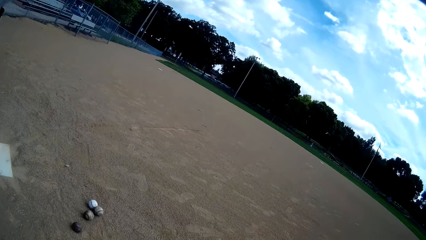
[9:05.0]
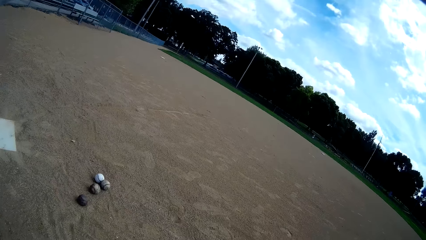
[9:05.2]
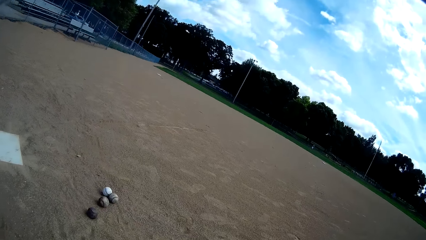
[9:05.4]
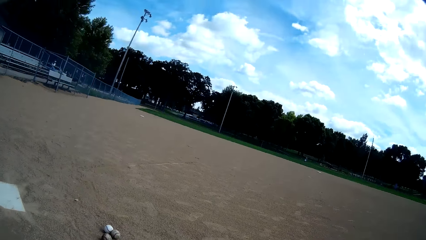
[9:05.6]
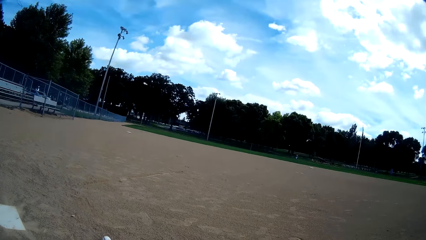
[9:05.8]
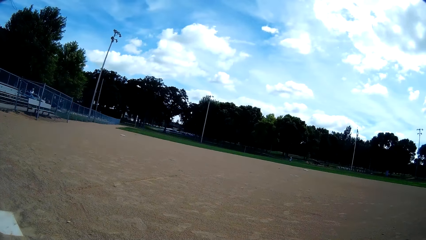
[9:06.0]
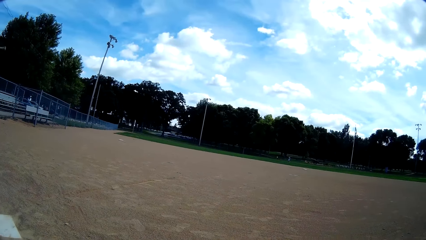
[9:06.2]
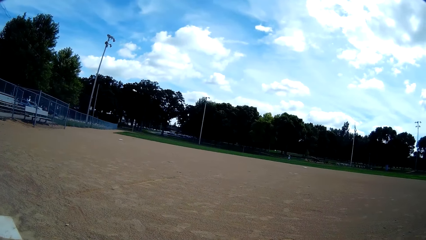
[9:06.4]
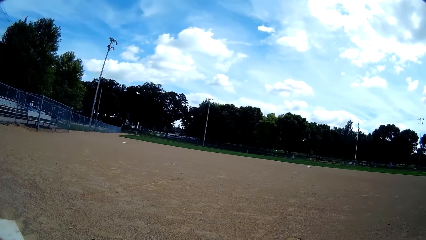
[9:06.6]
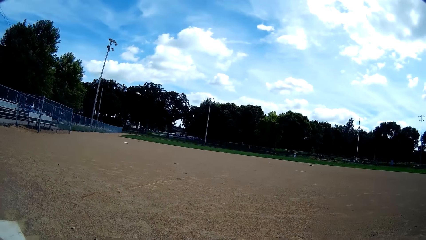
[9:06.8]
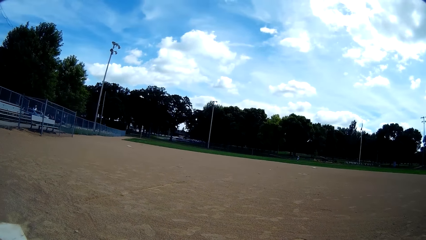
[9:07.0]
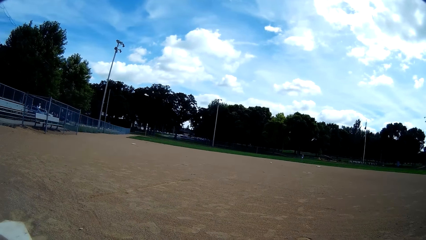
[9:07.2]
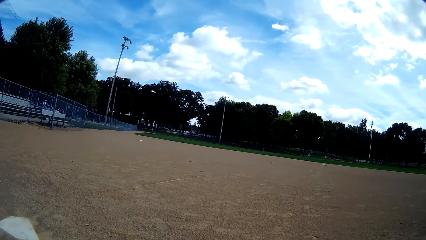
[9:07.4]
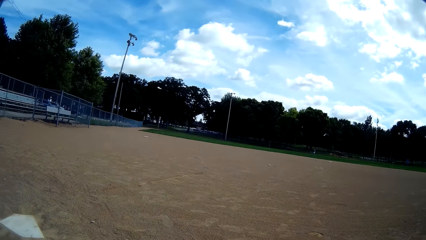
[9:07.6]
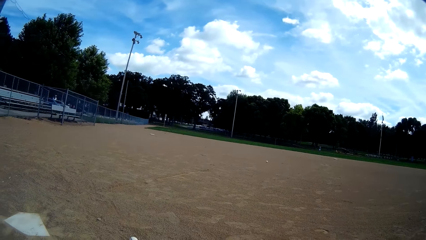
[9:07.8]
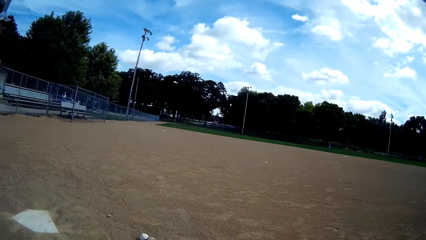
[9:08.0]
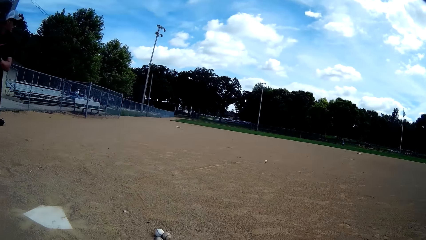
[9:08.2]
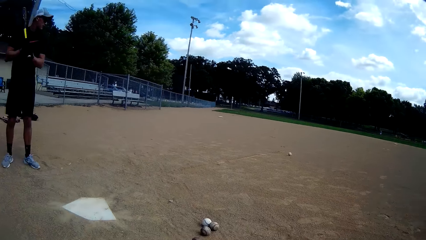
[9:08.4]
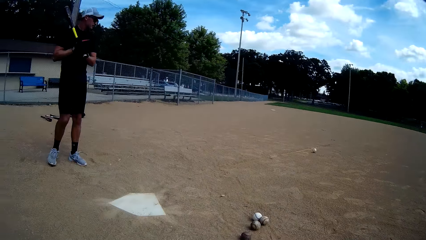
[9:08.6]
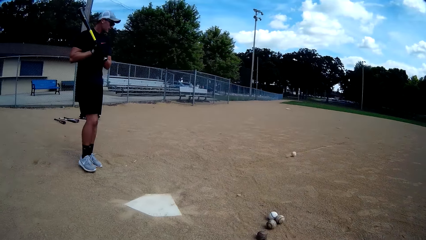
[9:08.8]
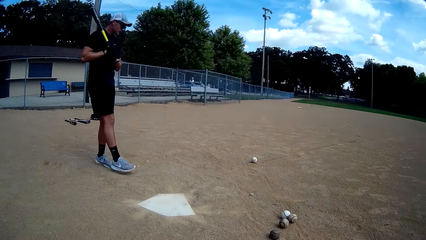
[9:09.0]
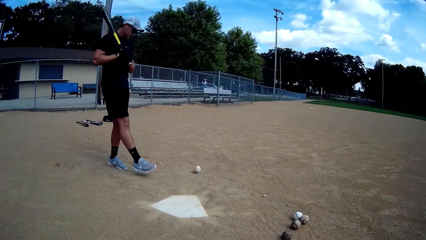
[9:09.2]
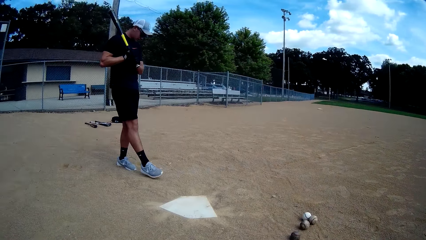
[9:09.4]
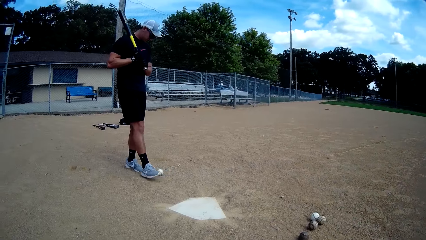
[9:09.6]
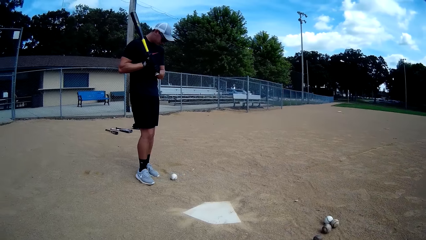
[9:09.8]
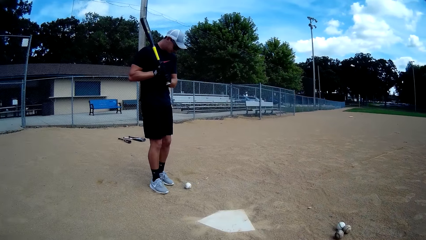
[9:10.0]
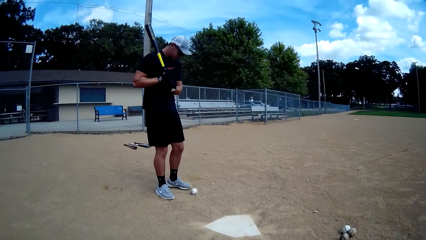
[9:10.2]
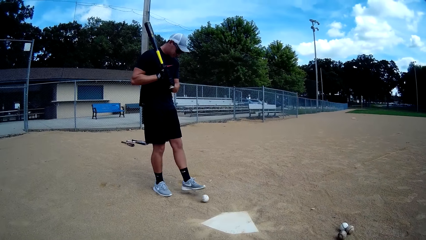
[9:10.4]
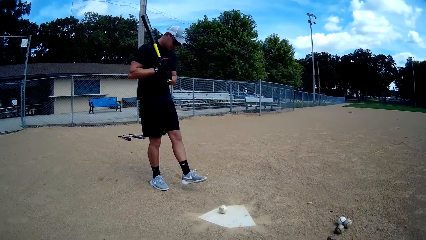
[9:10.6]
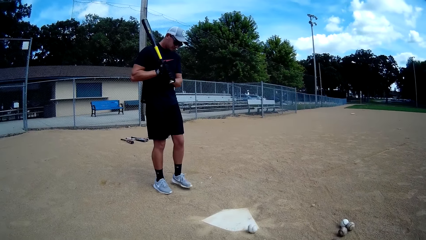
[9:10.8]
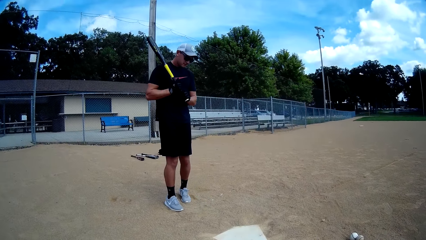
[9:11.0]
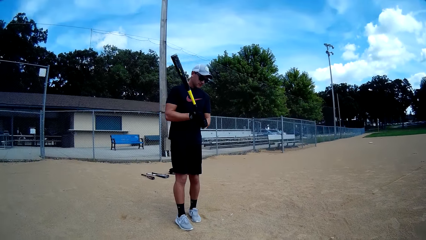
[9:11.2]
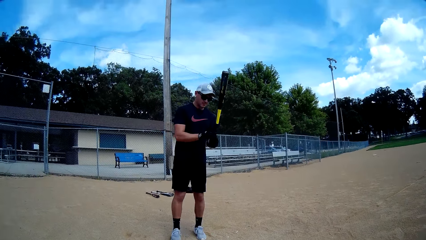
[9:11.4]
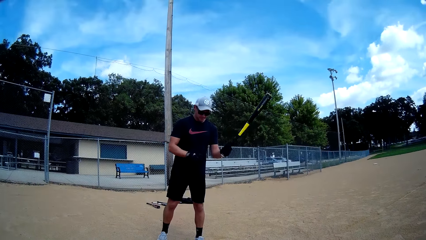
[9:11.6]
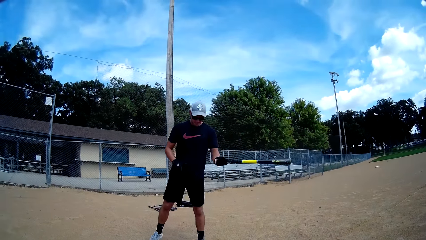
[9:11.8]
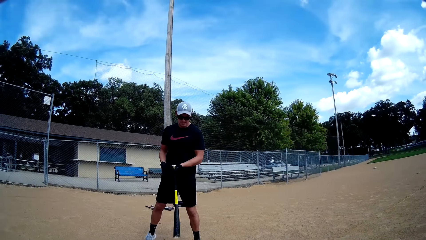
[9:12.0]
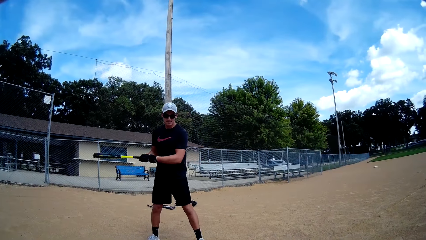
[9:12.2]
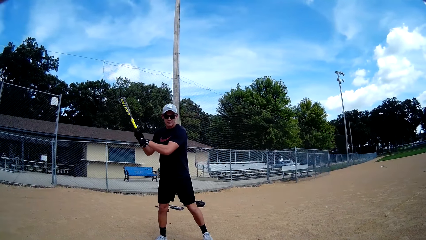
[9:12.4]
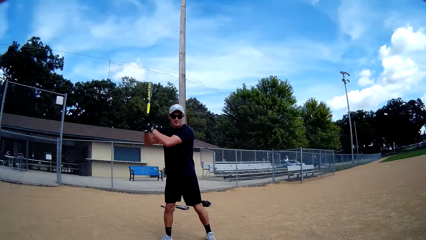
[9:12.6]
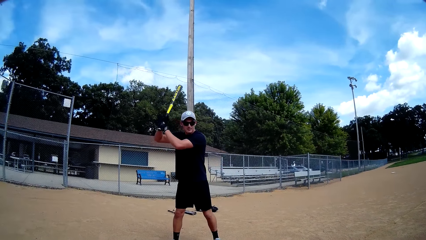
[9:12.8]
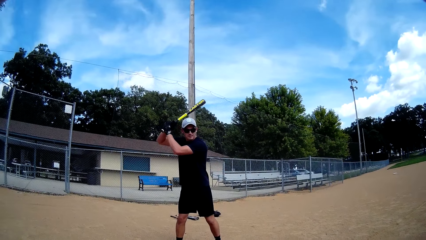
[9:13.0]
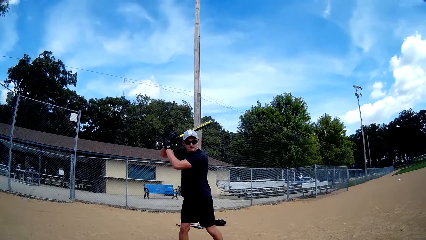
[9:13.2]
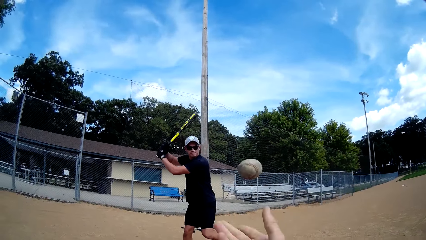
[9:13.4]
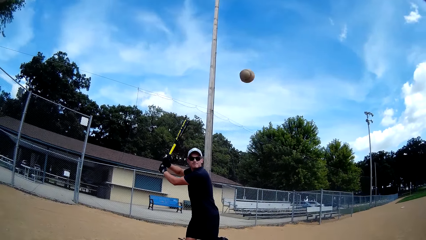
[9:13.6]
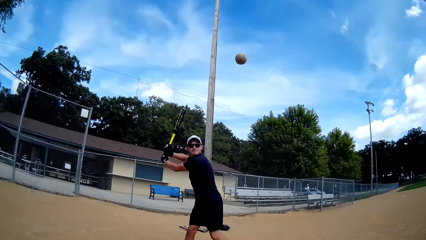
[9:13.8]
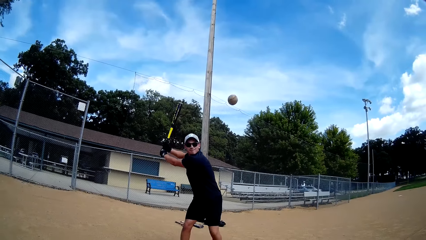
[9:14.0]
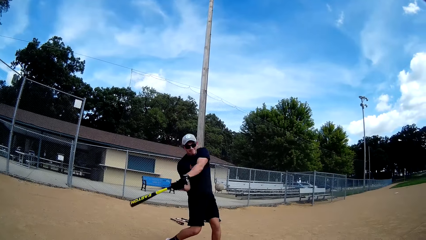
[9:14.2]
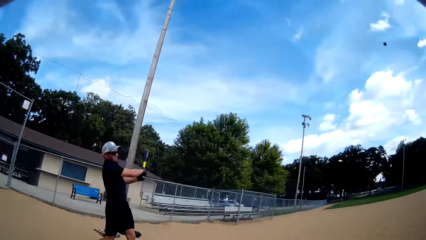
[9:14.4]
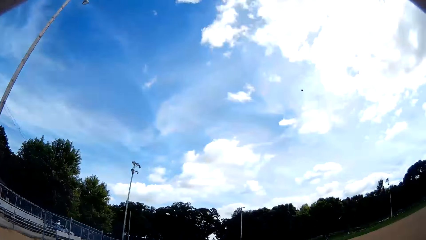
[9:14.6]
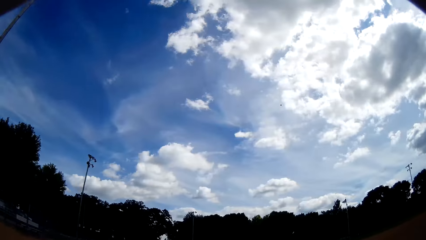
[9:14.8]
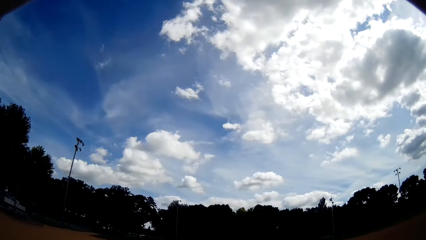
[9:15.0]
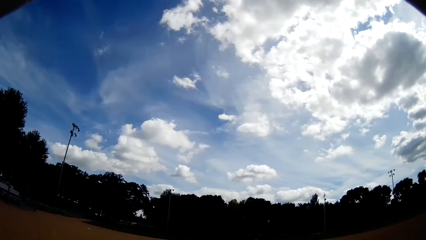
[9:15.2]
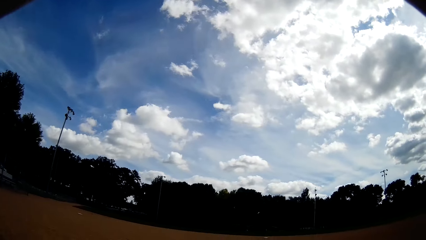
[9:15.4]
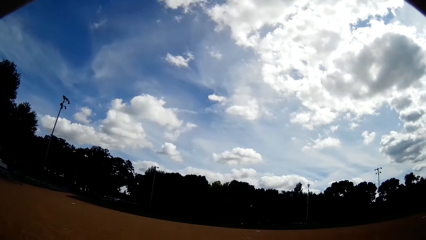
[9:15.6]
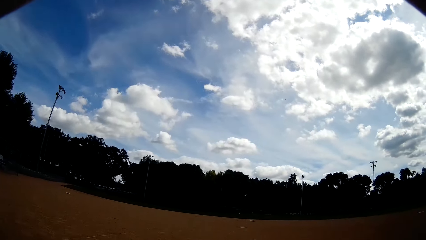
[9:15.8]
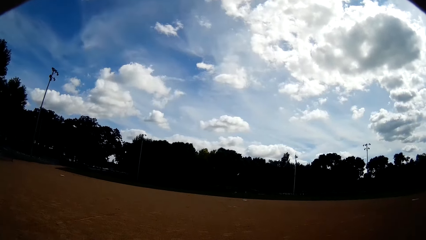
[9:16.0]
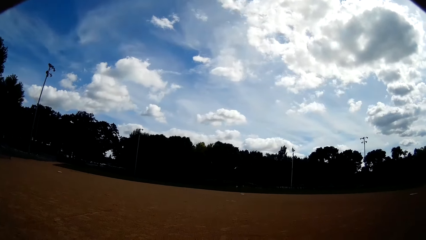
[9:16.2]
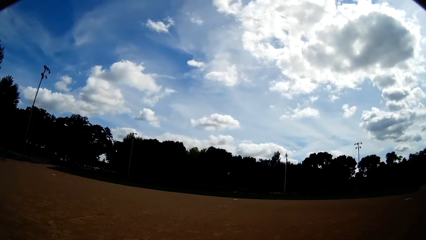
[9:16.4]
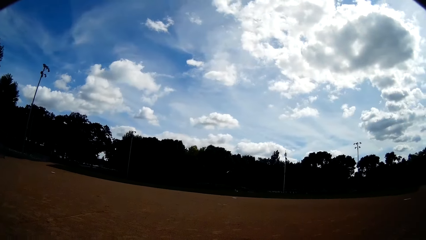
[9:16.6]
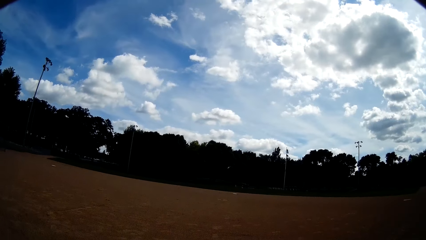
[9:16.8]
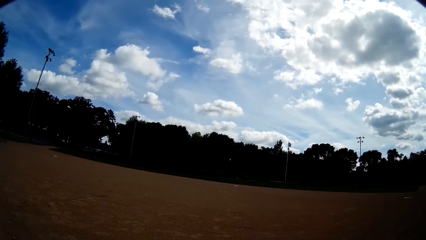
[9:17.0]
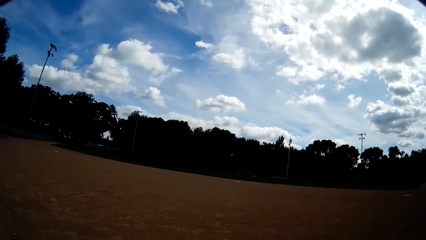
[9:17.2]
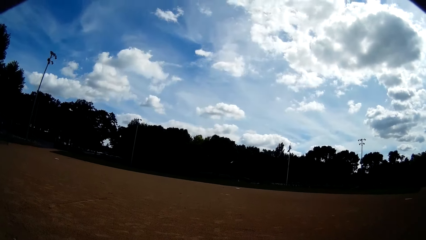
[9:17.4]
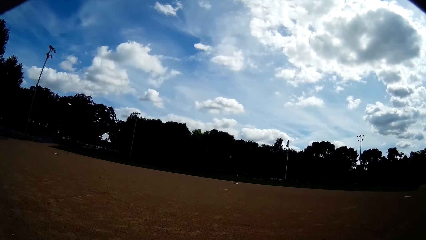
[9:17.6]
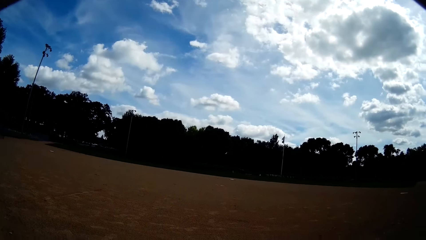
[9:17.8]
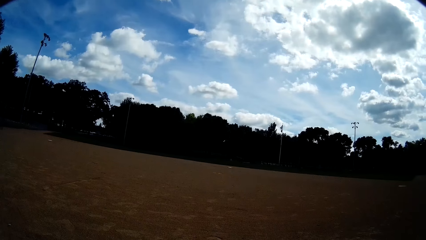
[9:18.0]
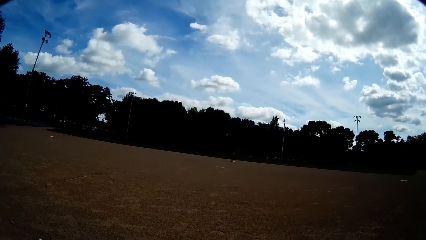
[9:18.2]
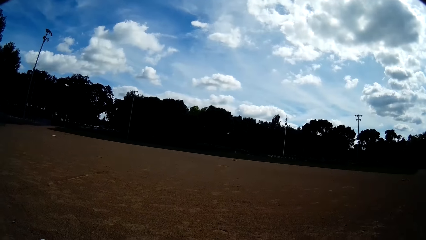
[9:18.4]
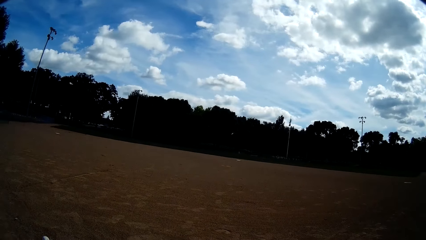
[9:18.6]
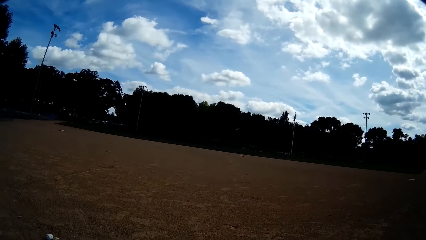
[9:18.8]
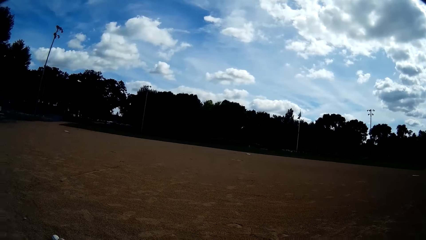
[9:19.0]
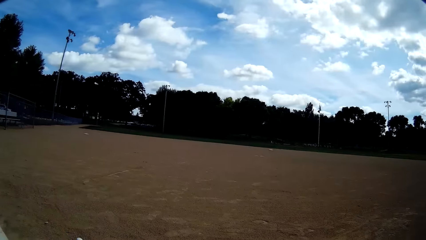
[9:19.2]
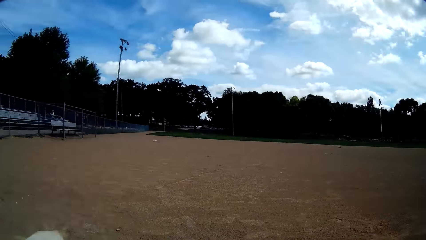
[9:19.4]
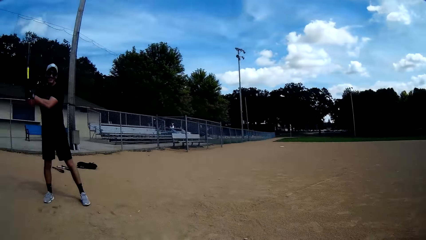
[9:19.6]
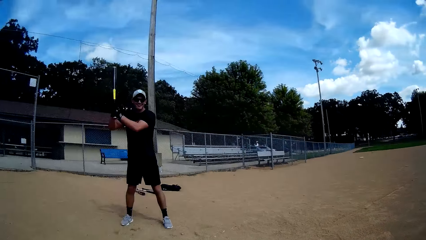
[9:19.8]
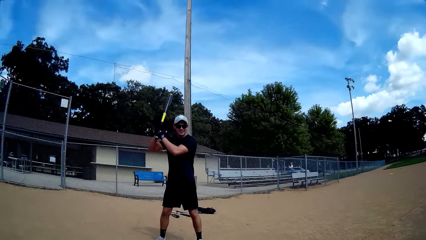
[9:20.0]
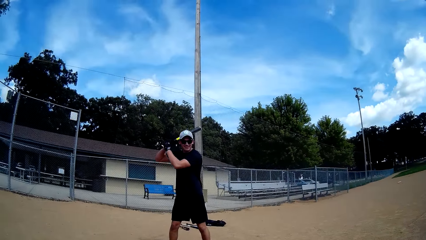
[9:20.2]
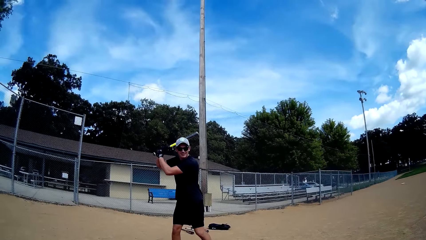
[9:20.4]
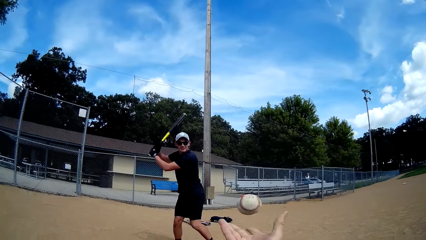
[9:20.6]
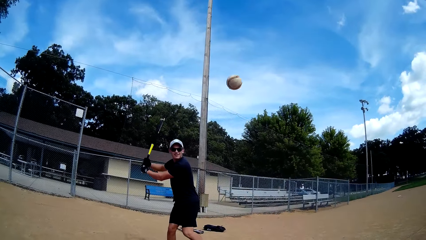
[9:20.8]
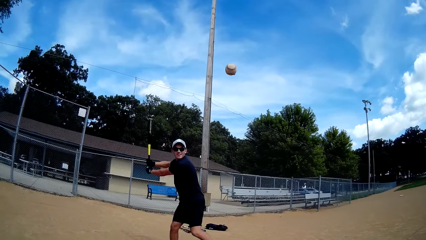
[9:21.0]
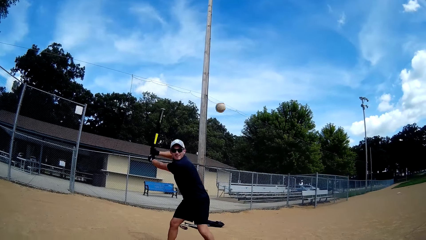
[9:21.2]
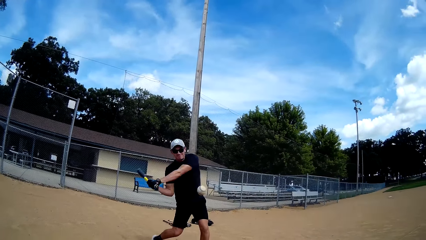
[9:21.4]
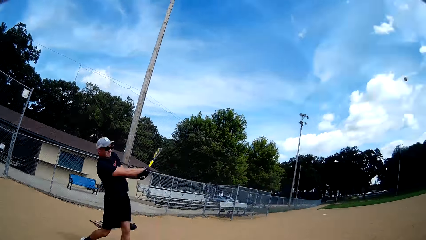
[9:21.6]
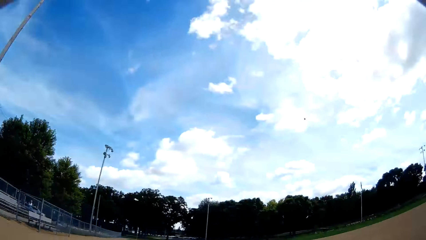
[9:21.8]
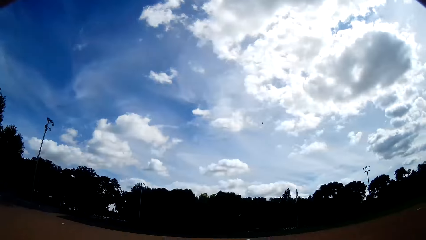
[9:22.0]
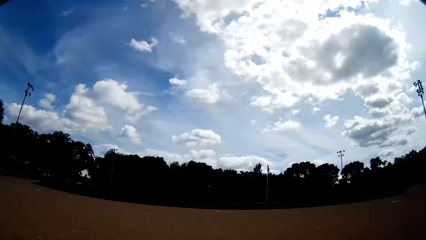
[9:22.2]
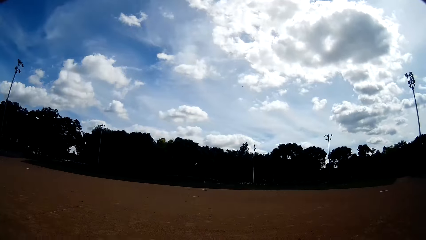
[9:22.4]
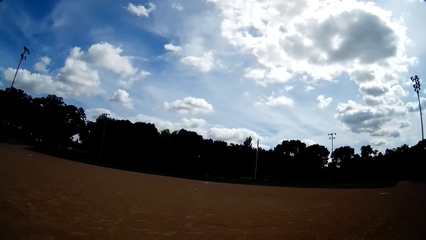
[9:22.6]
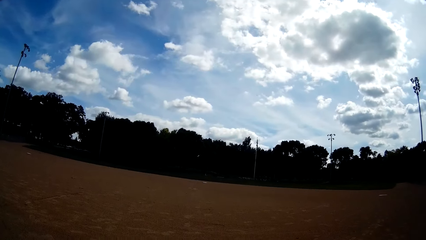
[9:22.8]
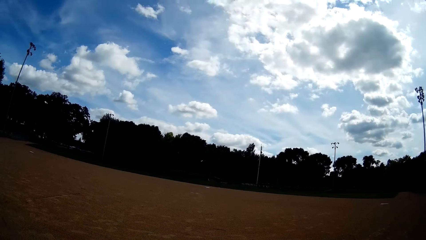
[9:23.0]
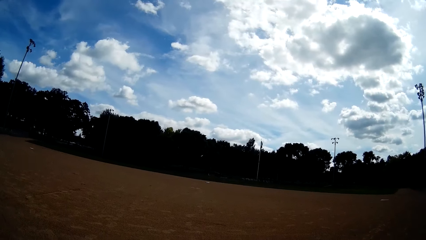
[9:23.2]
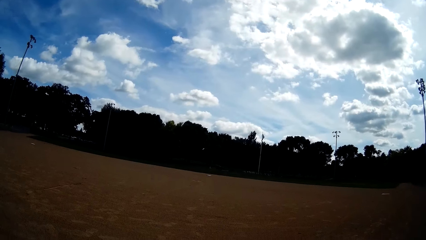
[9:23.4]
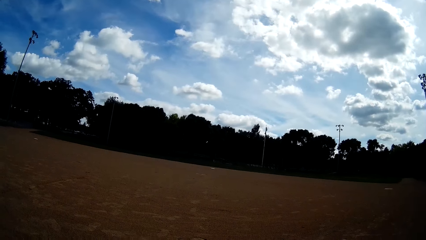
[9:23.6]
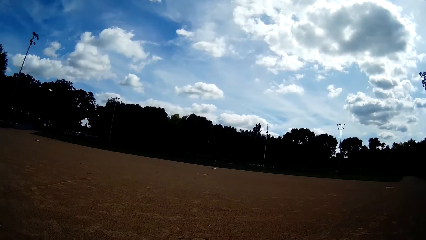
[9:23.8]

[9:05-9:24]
A man moves the hand. Another man throws a ball towards the first man. The first man stops the ball with his right leg, kicks the ball towards the camera wearer, passes the stick or bat to the left hand, and lifts the stick. The camera wearer throws the ball towards the first man with his right hand. The first man hits the ball with the bat in his hands. A person runs. The camera wearer speaks to the person. He looks at the other man. The other man looks at the camera wearer and lifts the baseball bat. The camera wearer throws a baseball to the other man. The other man hits the baseball with the bat. The camera wearer looks at the baseball.
